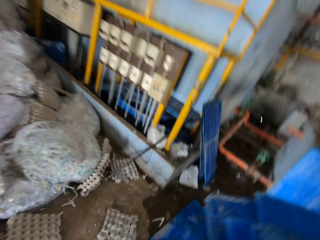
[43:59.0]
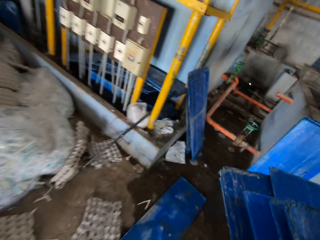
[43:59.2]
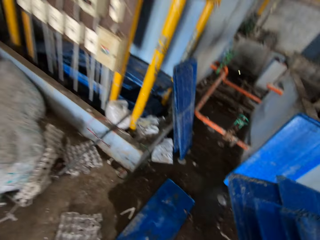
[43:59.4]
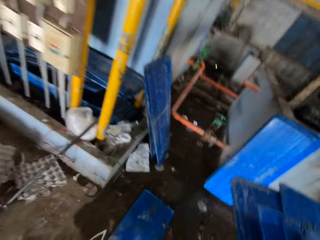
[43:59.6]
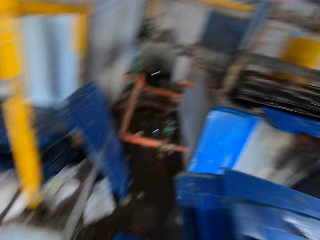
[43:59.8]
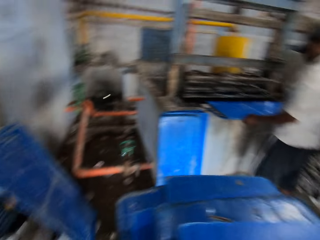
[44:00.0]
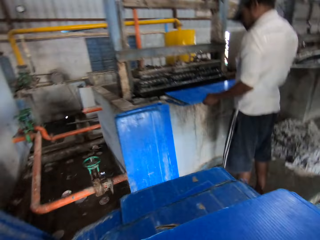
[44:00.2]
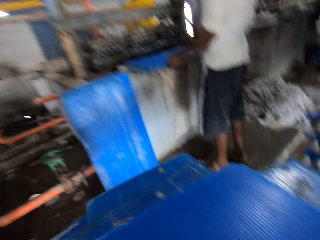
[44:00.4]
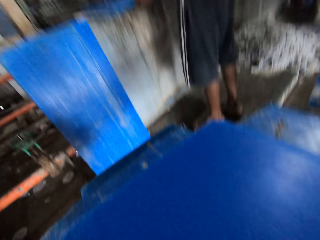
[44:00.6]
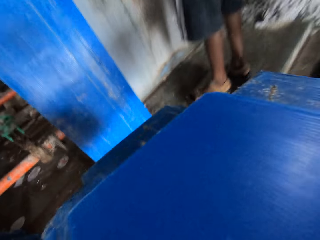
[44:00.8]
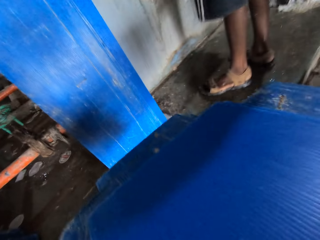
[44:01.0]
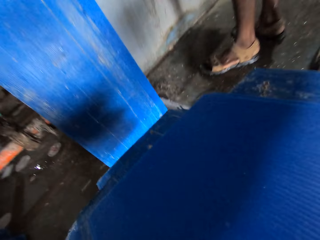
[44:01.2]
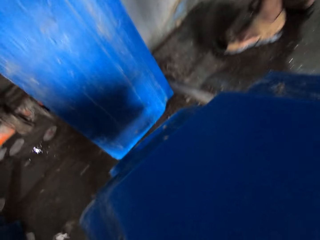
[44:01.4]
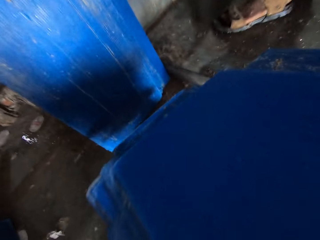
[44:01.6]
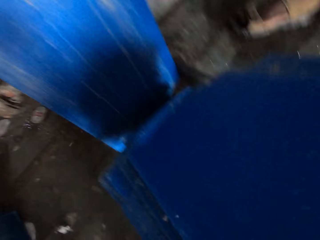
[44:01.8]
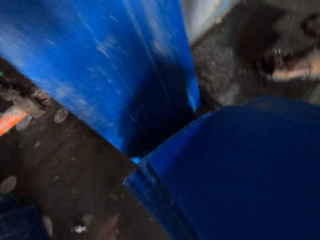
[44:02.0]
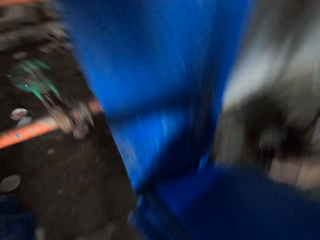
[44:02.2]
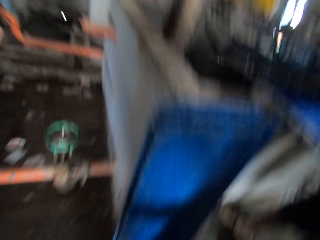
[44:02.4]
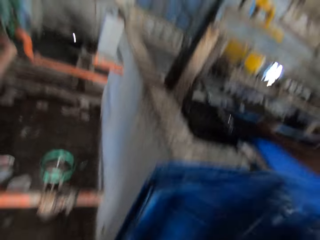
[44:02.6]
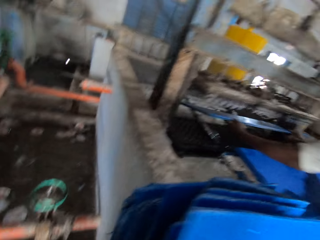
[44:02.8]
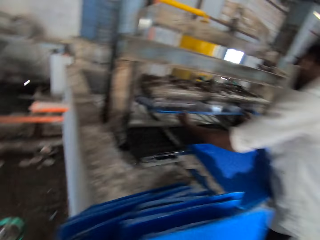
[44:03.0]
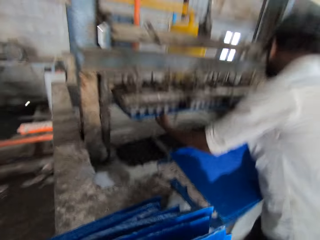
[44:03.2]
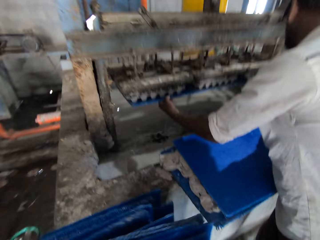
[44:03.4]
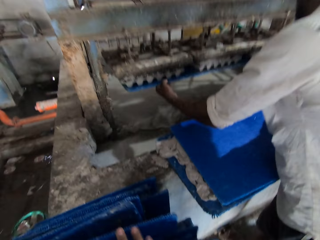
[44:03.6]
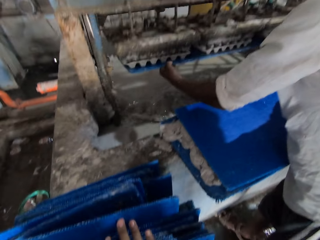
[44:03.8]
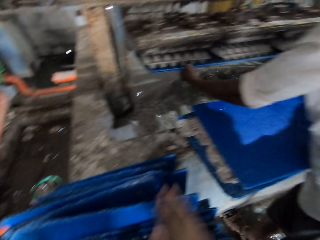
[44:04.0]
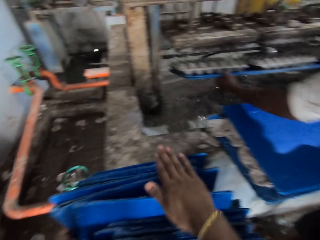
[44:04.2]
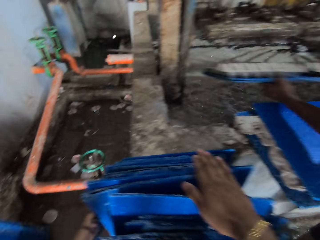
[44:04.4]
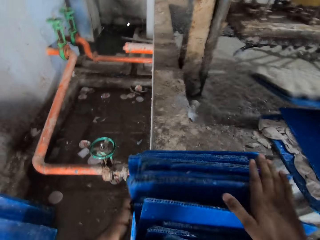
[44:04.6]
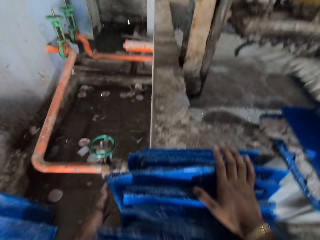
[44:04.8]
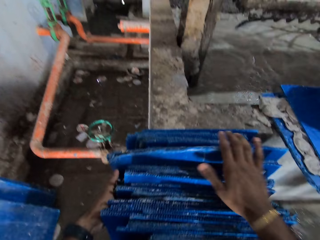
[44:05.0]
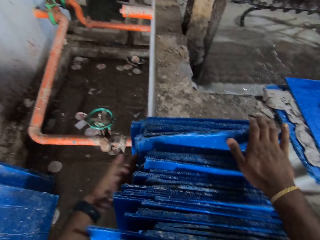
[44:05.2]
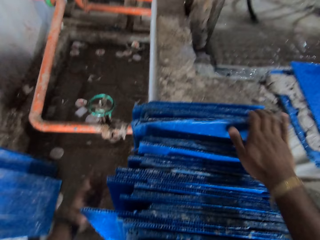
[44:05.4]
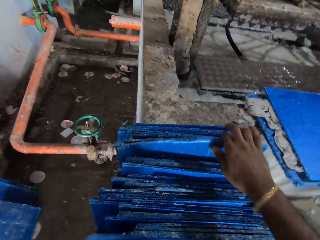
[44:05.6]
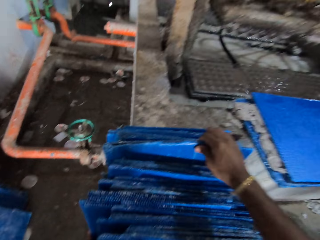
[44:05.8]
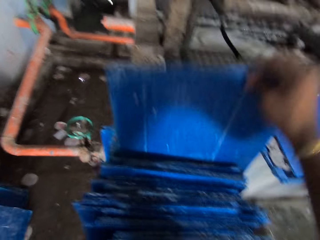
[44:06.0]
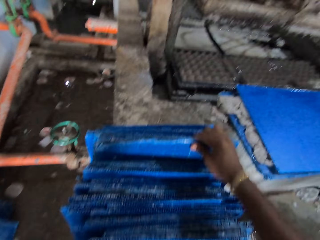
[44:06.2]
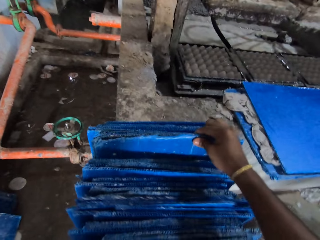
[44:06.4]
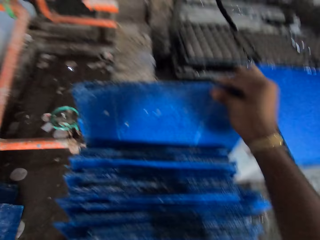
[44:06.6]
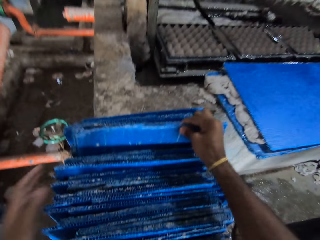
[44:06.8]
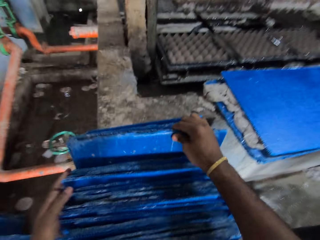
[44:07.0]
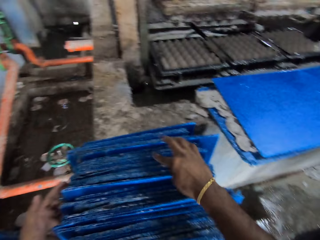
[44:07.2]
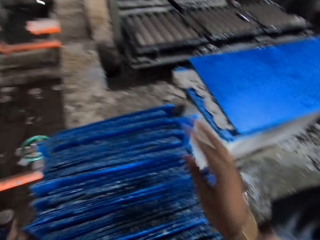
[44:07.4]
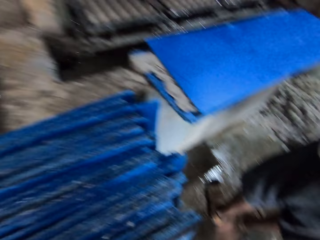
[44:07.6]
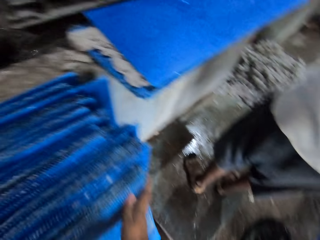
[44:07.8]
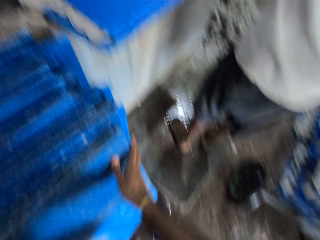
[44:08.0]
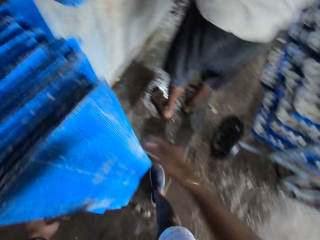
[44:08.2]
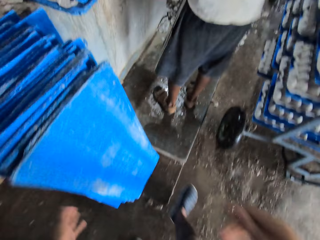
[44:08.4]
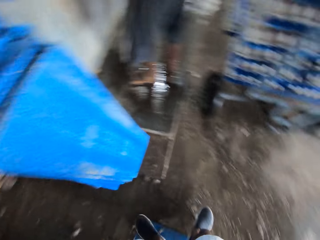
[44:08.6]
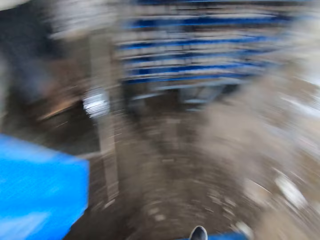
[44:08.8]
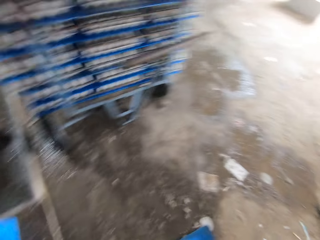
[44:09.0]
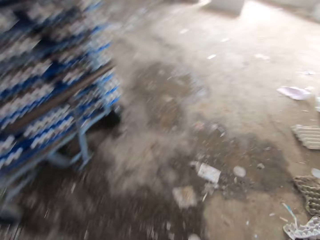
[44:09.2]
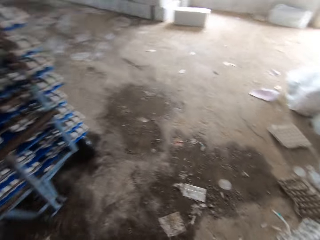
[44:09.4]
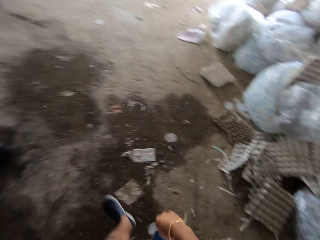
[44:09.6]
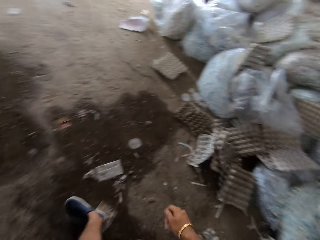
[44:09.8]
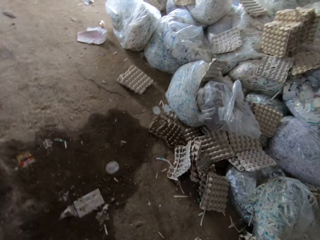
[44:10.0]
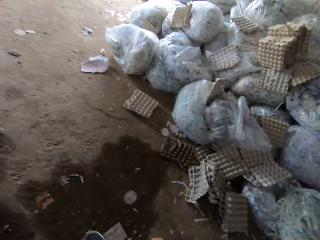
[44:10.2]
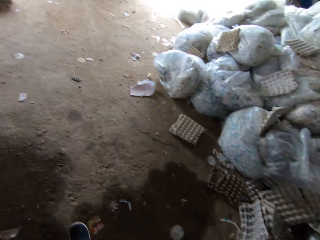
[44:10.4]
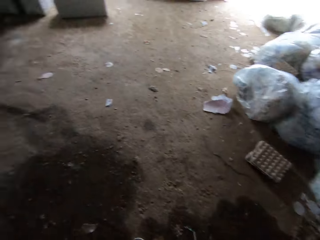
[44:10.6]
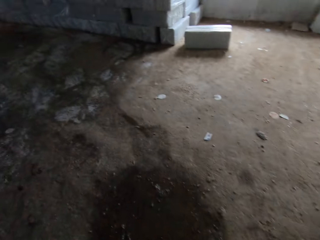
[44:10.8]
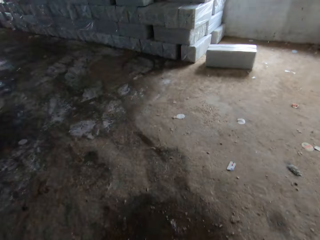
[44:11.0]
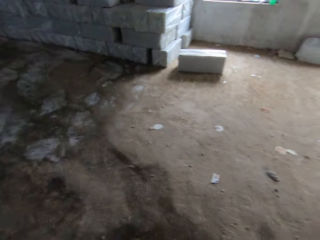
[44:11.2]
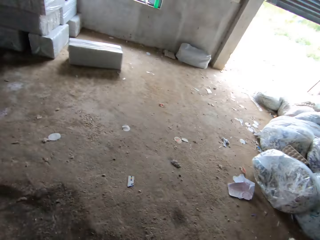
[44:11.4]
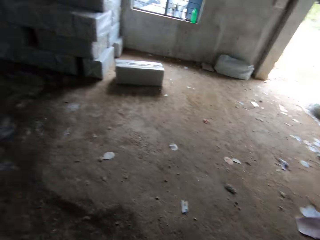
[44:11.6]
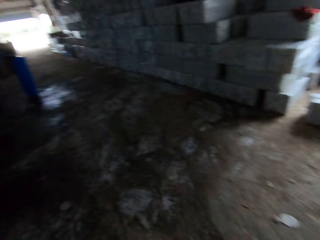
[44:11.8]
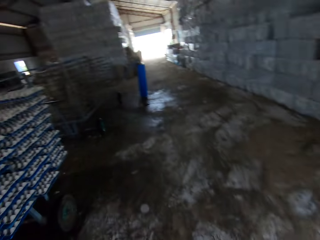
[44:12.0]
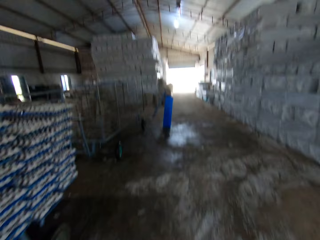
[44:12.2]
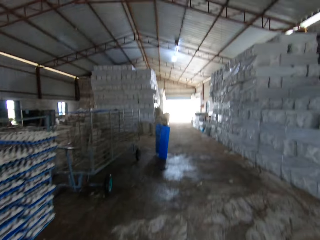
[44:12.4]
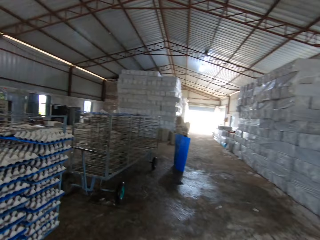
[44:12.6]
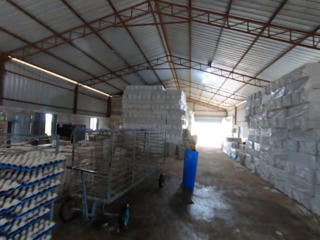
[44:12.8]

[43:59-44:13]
The camera wearer drops the plastic sheets on the floor with both hands. A man places a plastic sheet in the egg crate engine with both hands. The man carries egg crates from the egg crate machine with the plastic sheet in both hands. The camera wearer arranges the plastic sheets on the floor with both hands. He raises the plastic sheet from the floor with his right hand and drops the plastic sheet on the floor with his right hand. He arranges the plastic sheets on the floor with both hands. He walks around.

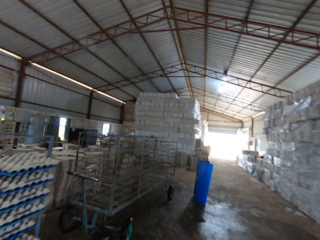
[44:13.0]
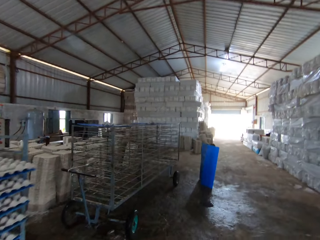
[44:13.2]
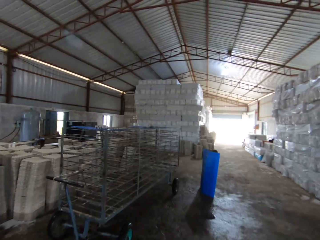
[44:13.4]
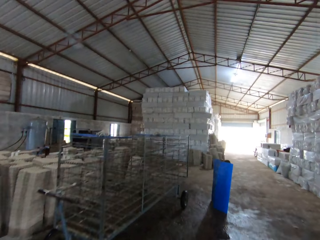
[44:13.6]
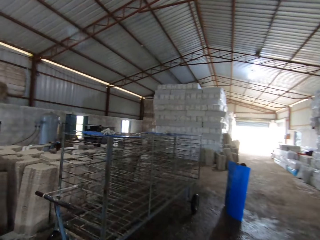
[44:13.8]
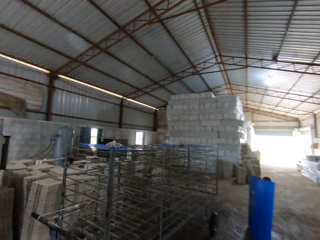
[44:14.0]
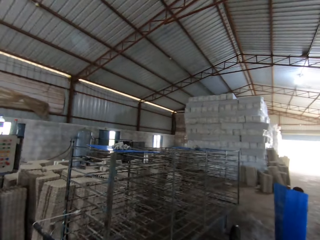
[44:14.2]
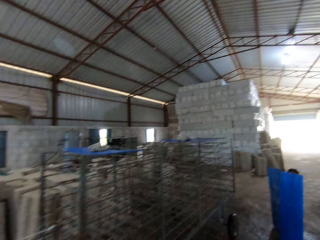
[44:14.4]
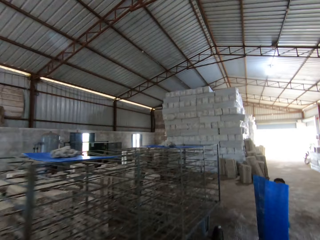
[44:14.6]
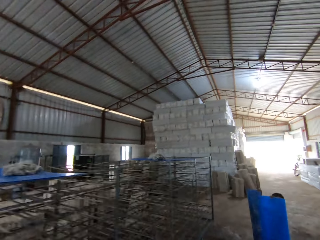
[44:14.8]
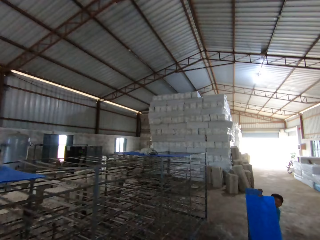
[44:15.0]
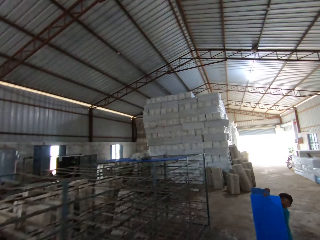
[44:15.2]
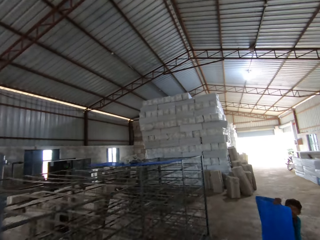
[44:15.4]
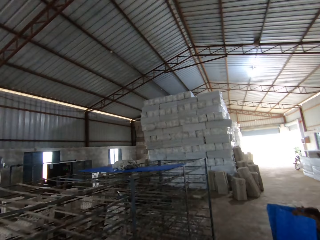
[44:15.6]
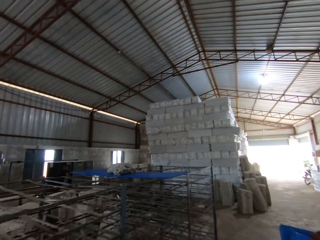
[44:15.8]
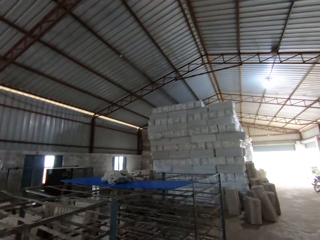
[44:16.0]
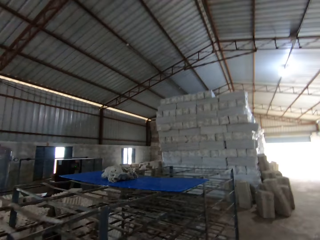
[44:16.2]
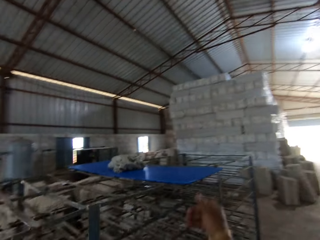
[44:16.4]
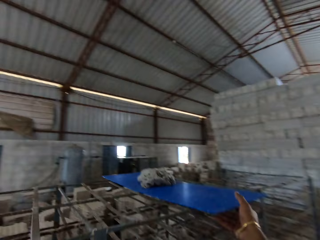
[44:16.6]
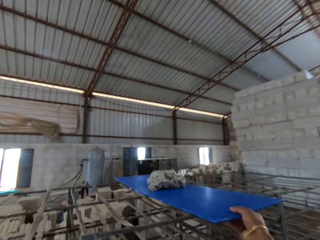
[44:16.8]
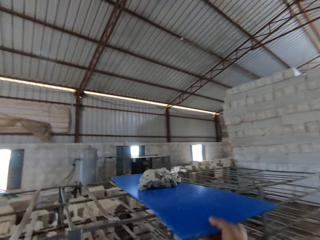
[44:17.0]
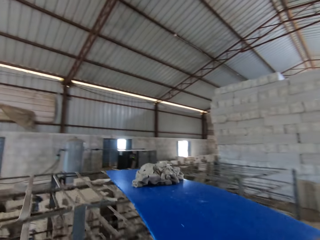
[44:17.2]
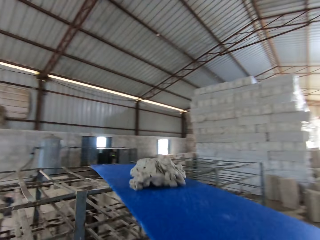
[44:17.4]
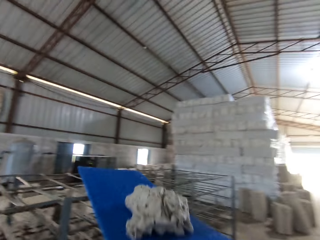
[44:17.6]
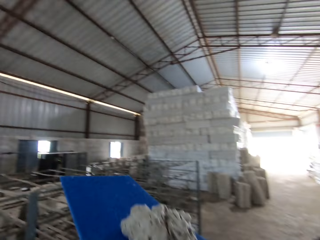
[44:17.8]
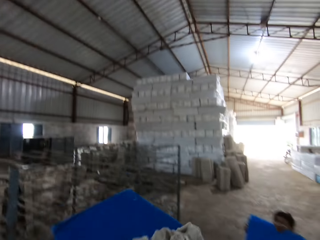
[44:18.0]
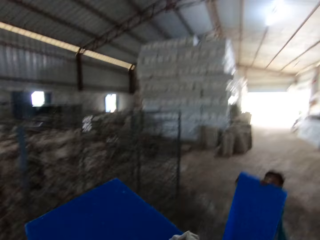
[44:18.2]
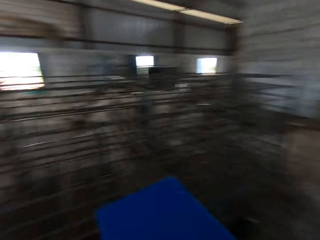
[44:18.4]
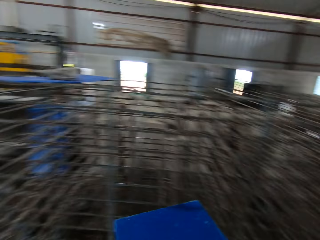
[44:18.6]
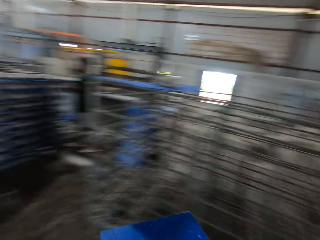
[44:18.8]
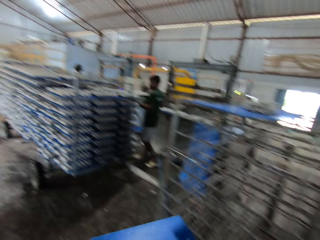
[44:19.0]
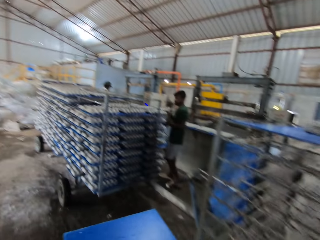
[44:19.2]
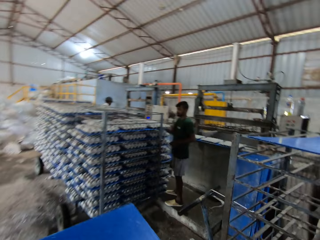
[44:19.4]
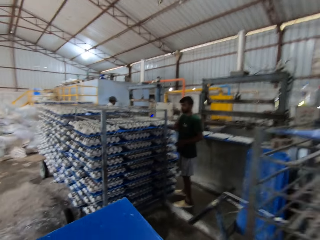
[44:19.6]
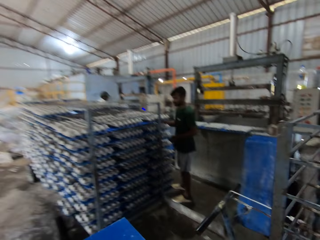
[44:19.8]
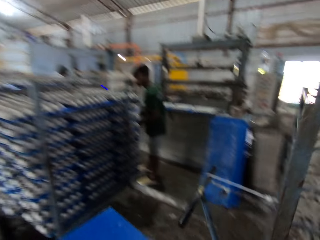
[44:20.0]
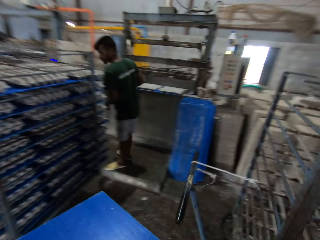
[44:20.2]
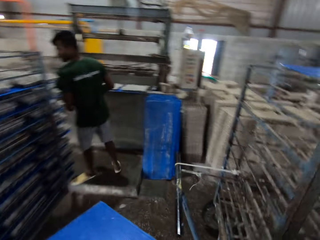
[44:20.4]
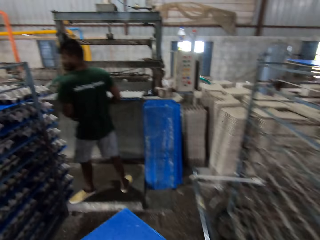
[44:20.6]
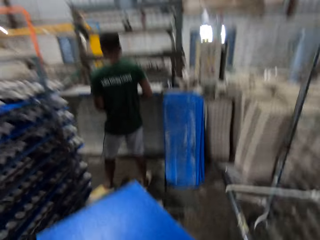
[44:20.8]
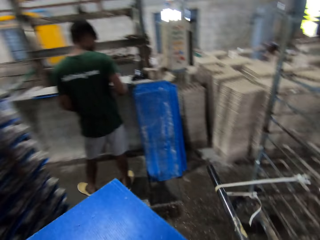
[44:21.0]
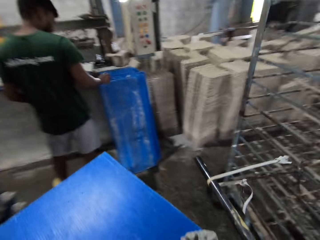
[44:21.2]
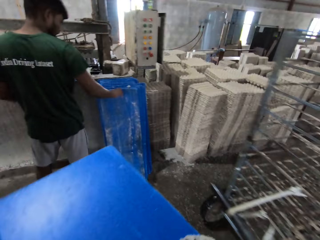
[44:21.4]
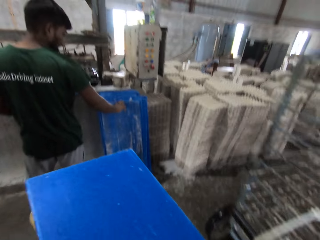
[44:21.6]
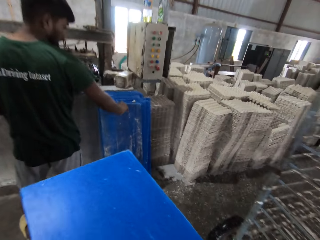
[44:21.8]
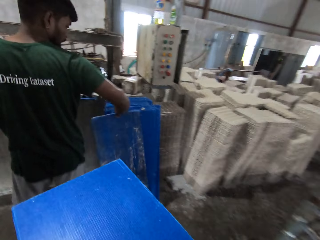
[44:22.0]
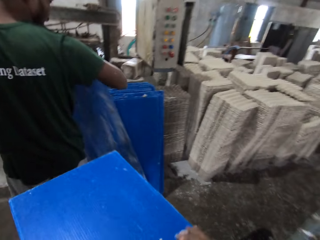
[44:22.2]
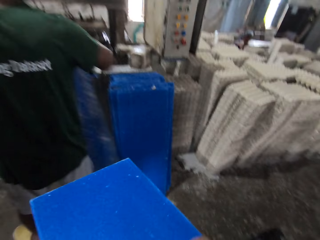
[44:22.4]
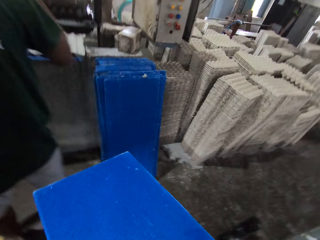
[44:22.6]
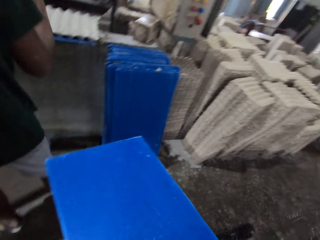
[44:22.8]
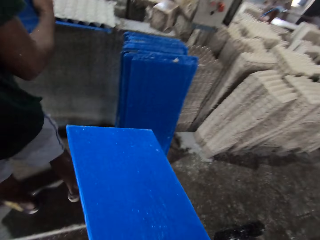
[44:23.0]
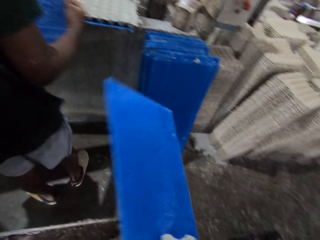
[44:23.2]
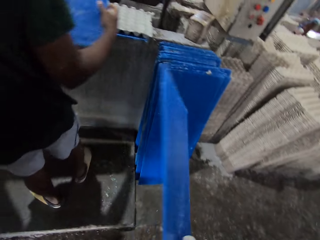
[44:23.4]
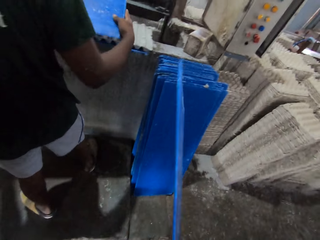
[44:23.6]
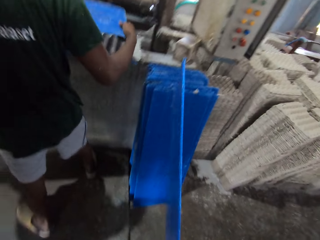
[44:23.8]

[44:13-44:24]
A boy holds the plastic sheets on the floor with both hands. The camera wearer picks up the plastic sheet from the rack with his right hand. A man drops egg crates in the rack with a plastic sheet in both hands. The camera wearer walks around. The man picks up the plastic sheet from the floor with his right hand.
